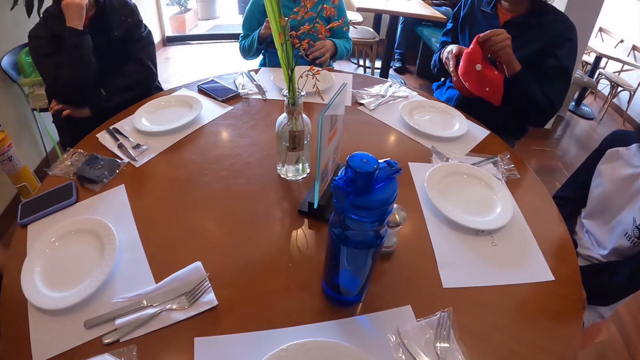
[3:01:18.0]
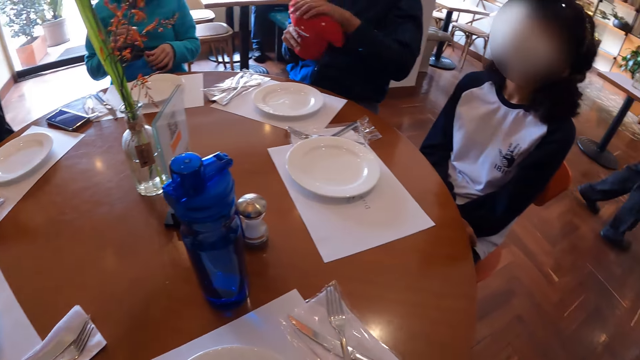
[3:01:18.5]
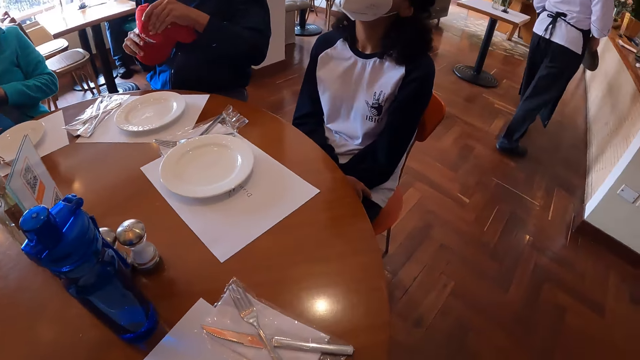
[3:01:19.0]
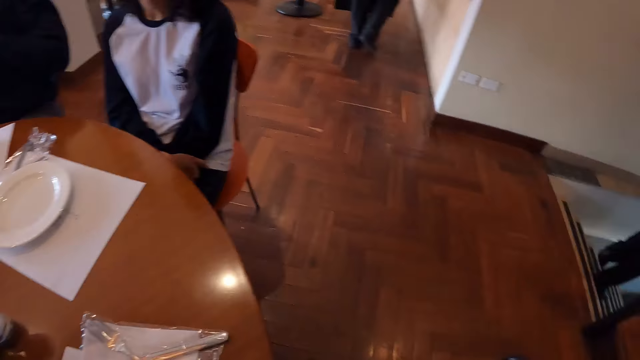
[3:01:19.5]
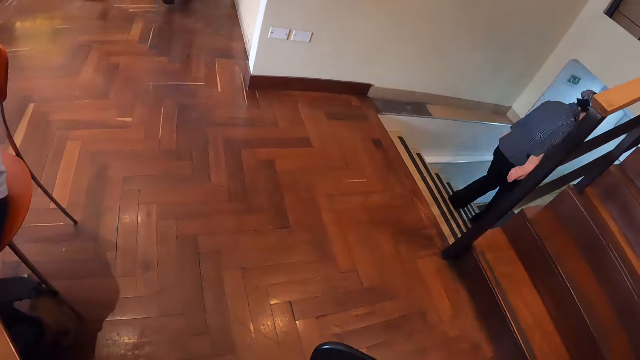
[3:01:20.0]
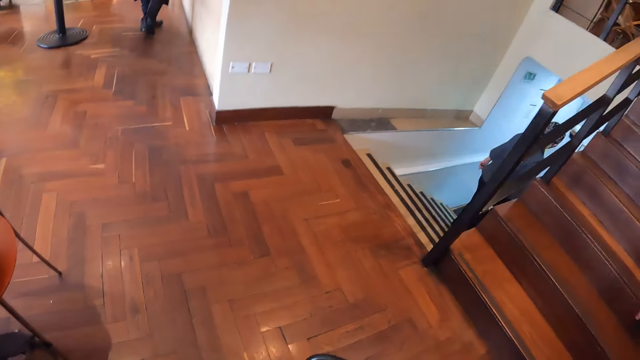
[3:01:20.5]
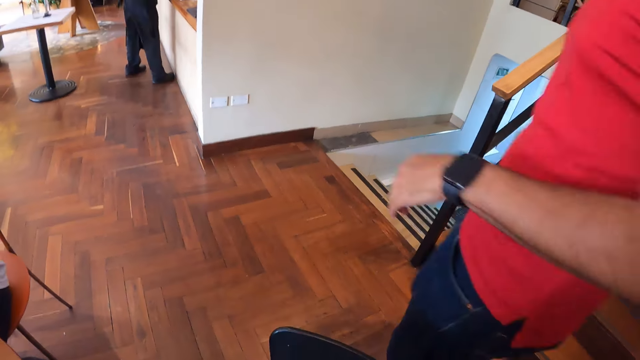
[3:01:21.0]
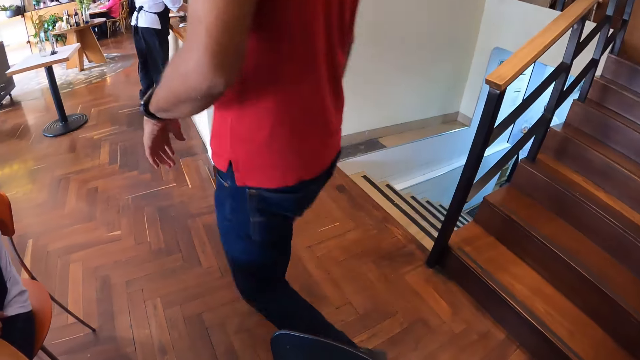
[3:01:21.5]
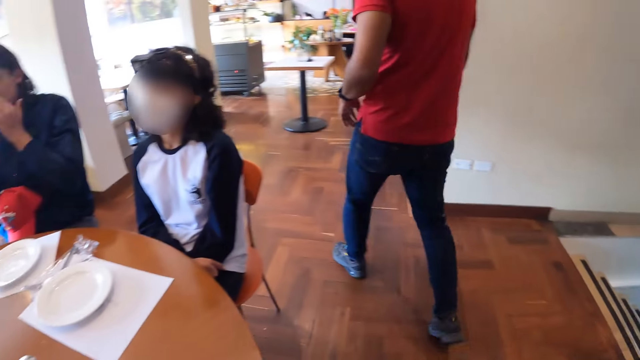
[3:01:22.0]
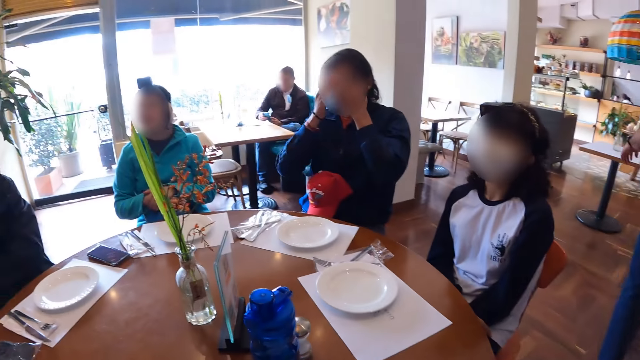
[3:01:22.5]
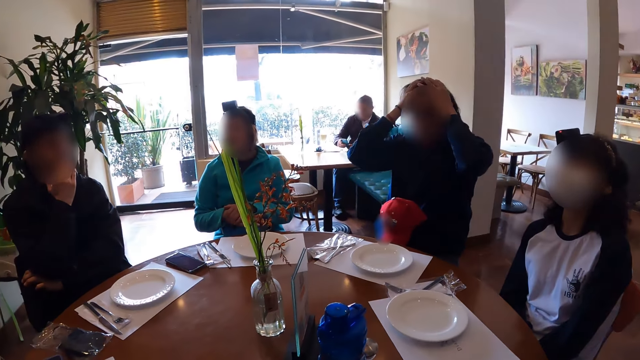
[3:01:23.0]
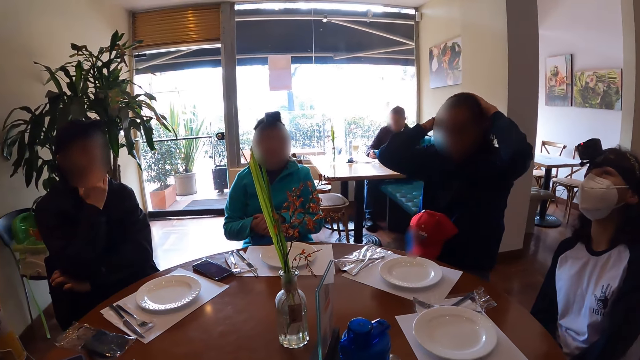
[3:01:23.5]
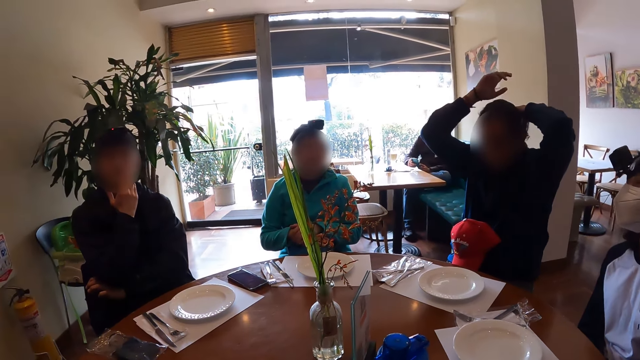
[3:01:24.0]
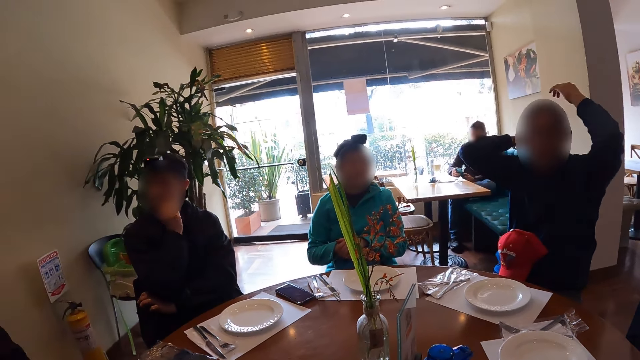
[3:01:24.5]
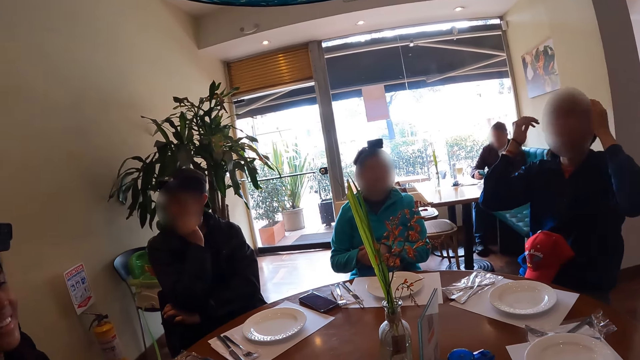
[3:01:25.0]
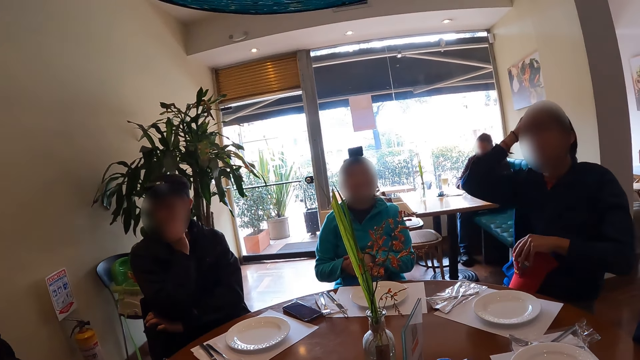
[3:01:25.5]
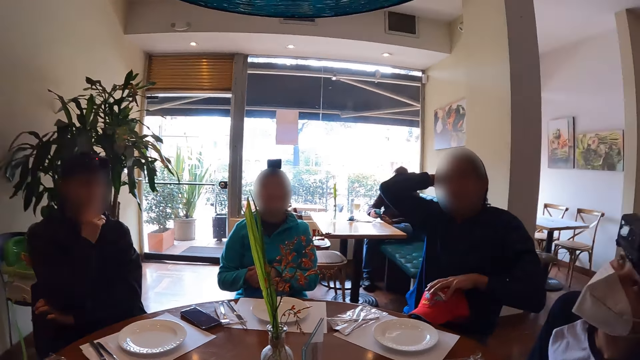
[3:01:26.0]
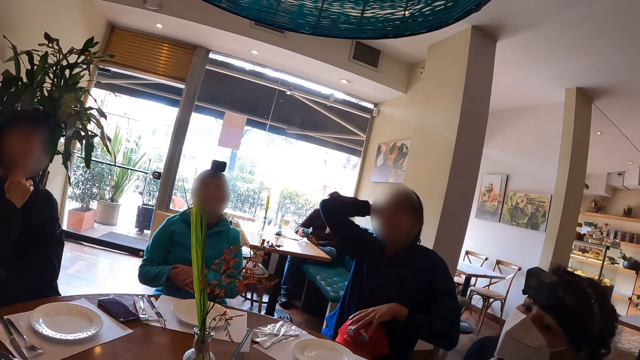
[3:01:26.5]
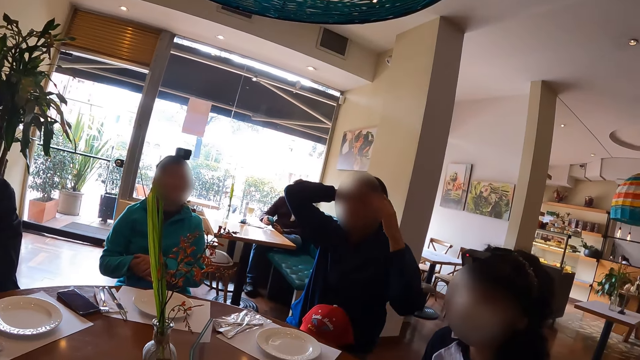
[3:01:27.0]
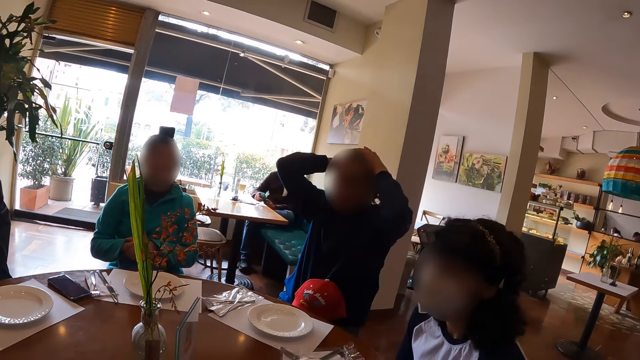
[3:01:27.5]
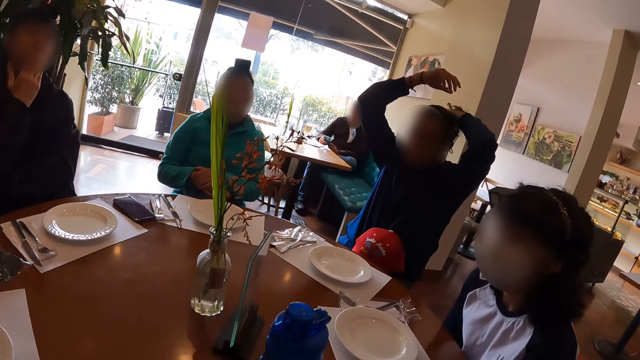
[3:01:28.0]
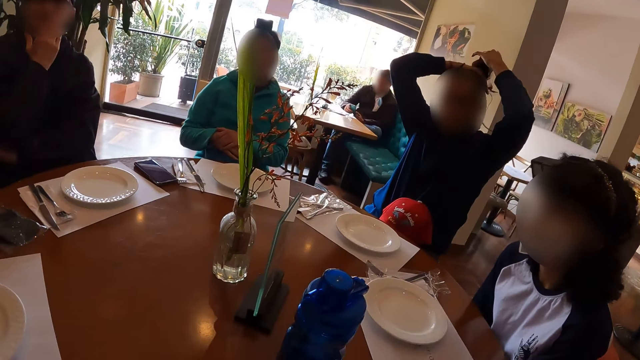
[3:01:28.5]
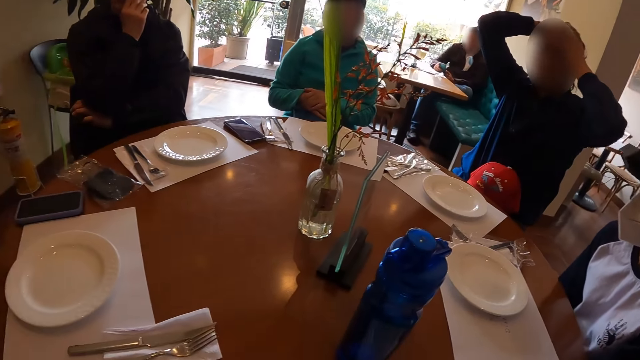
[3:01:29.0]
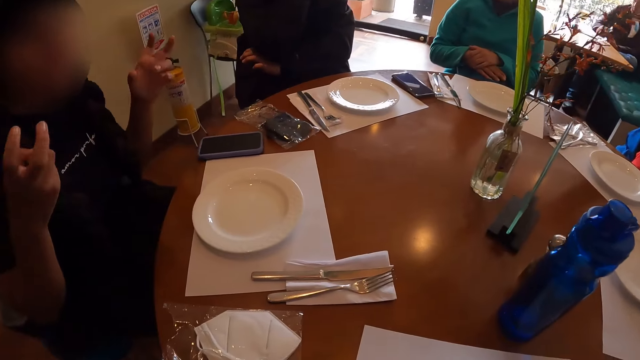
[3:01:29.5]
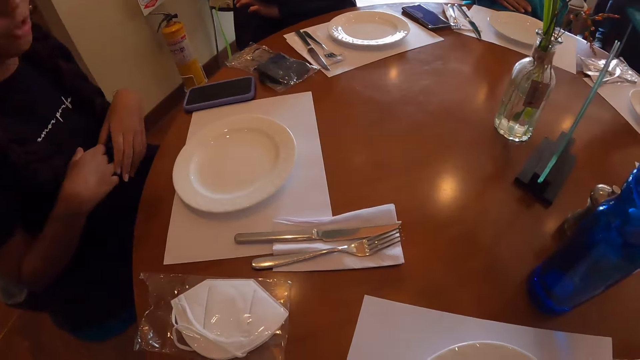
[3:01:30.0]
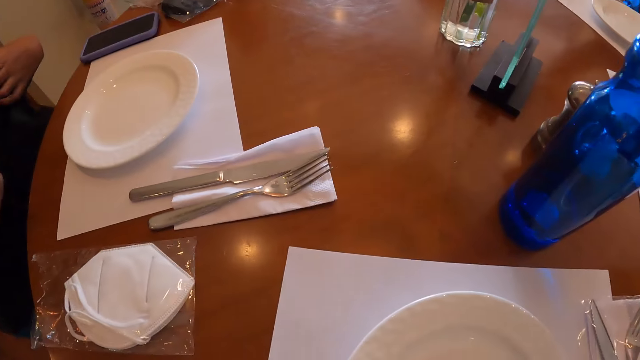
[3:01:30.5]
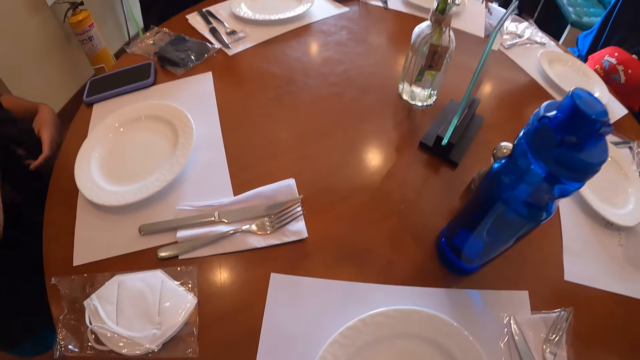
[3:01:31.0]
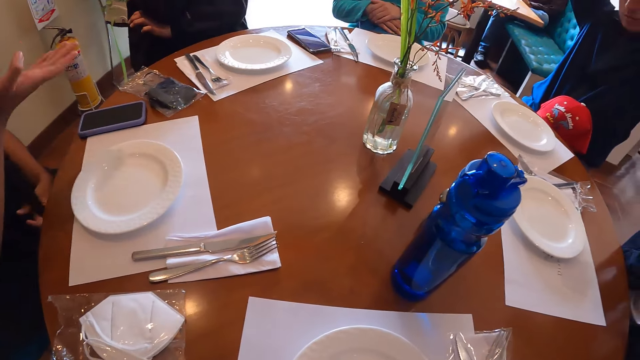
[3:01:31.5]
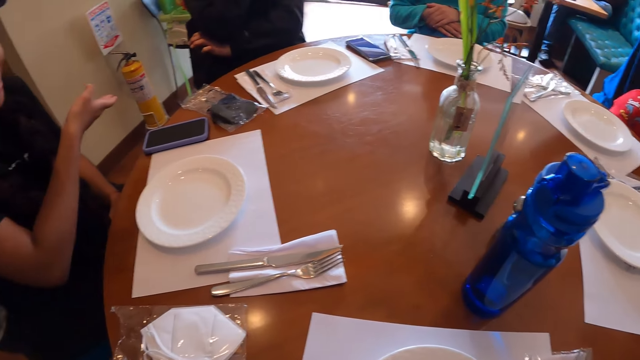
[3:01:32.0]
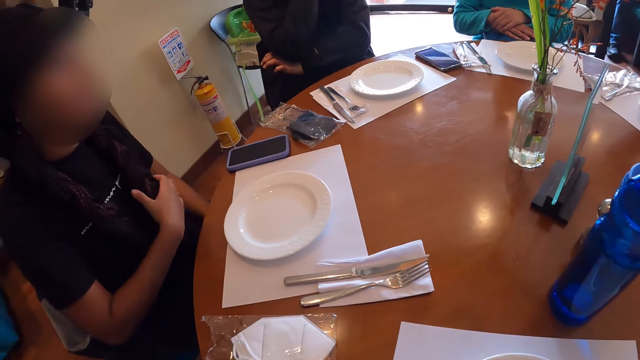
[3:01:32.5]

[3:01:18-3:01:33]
The man adjusts the cap in his hands. The woman interacts with another woman. A man walks past the camera wearer. The first man ties his hair with a hair bond. The other woman gesticulates with her hands. The other woman interacts with the camera wearer and the other people.

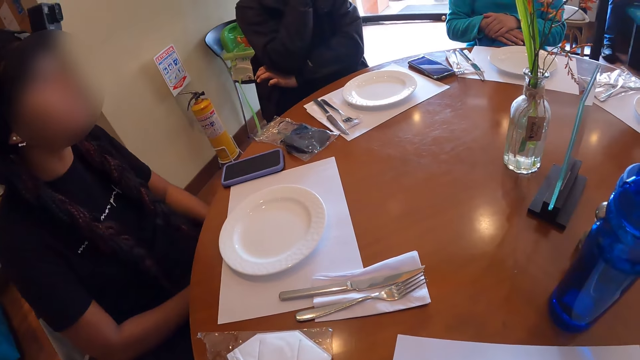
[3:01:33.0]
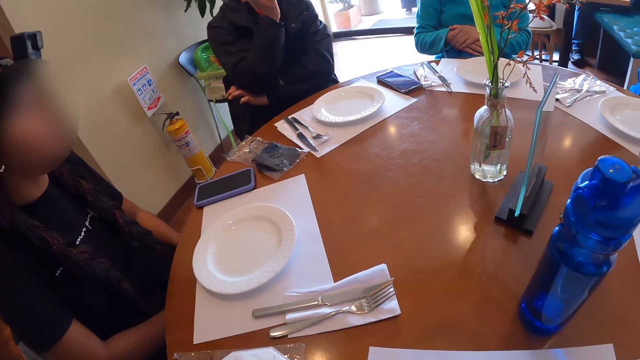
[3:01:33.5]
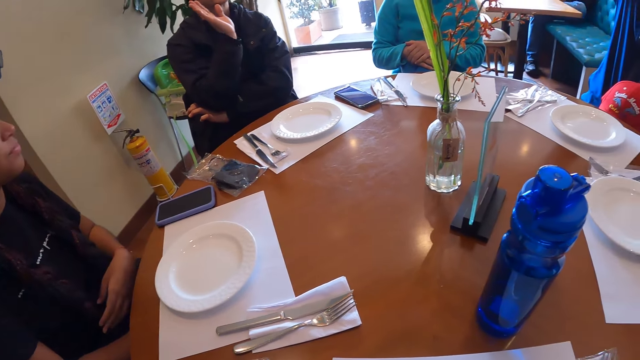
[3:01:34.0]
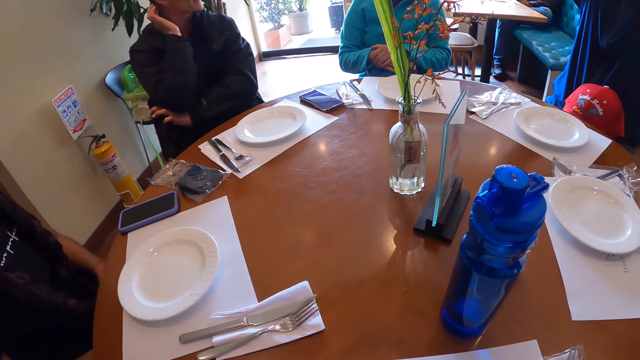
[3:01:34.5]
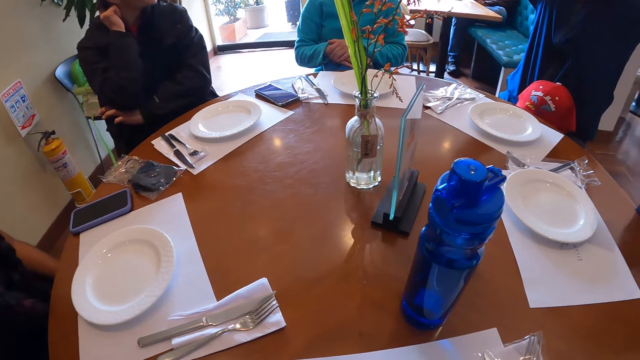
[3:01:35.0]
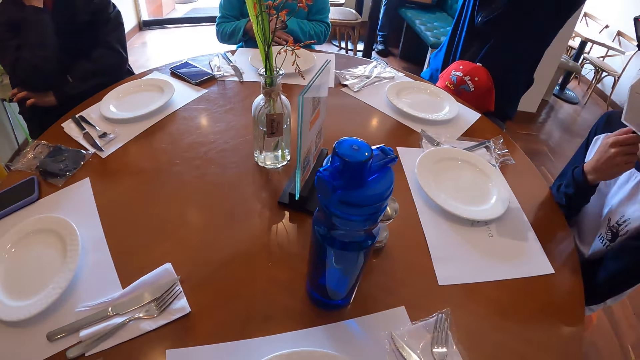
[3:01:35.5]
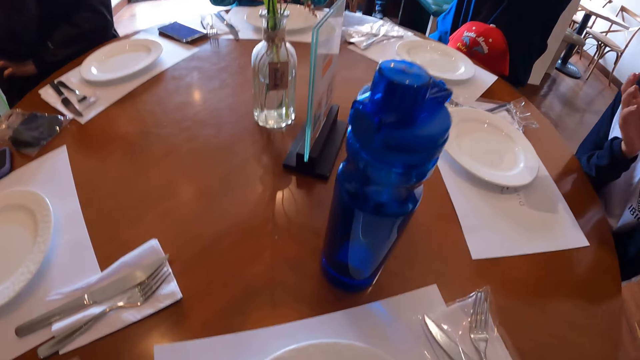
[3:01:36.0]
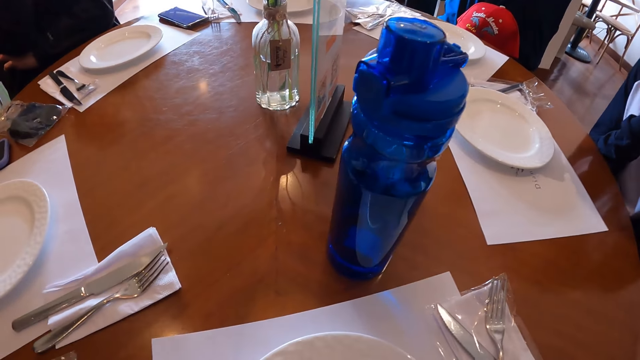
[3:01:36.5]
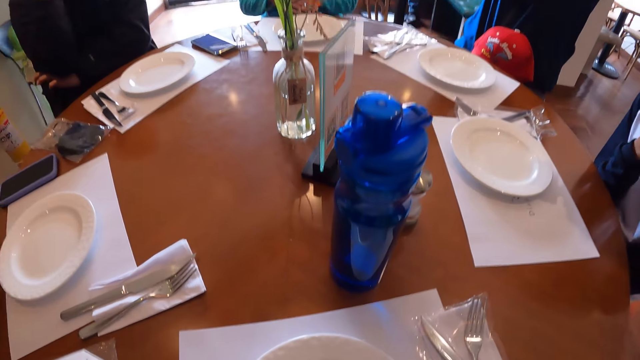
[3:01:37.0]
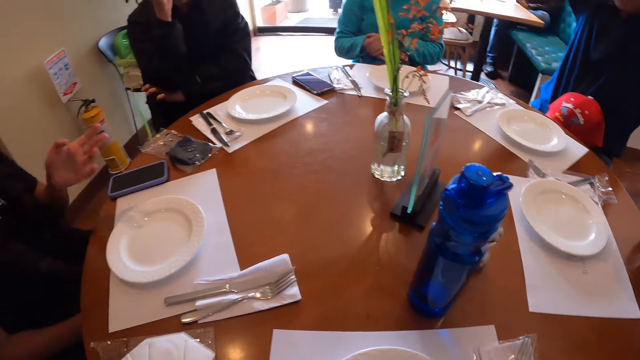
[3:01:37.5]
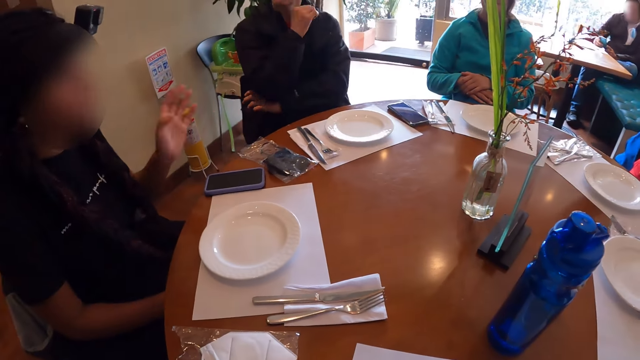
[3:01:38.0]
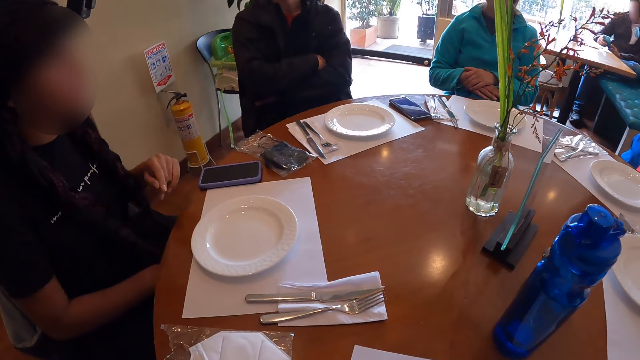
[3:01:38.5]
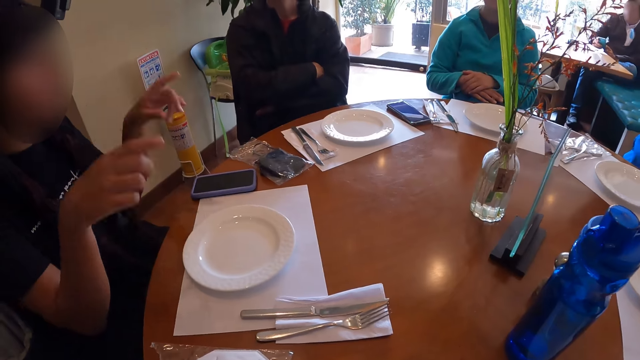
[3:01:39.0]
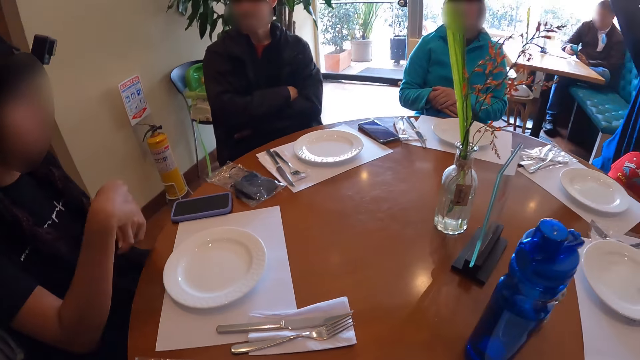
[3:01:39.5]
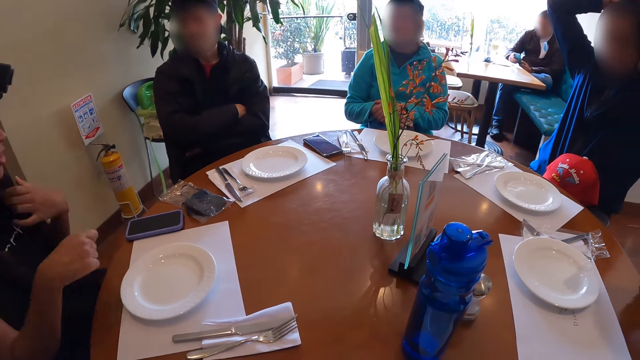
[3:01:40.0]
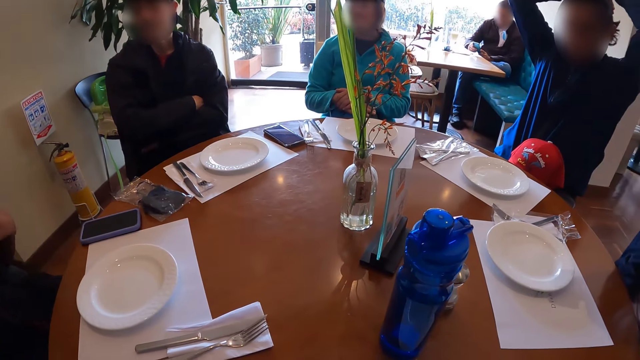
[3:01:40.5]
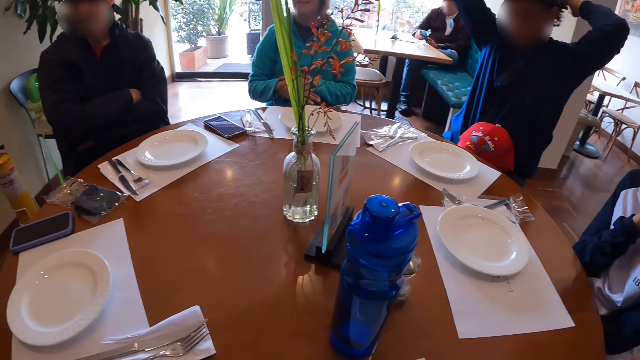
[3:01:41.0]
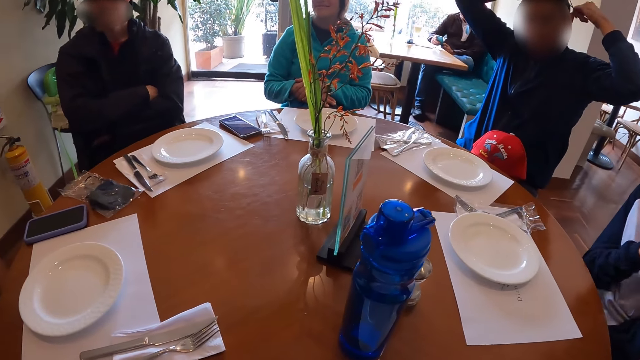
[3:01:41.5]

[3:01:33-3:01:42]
The woman gesticulates with her right hand.
